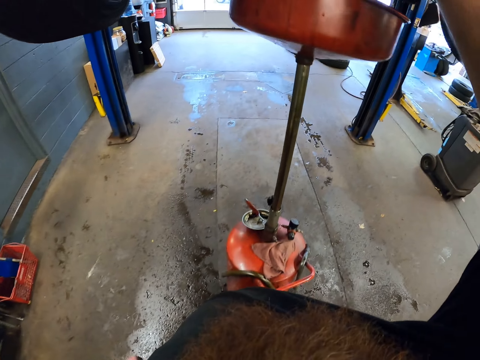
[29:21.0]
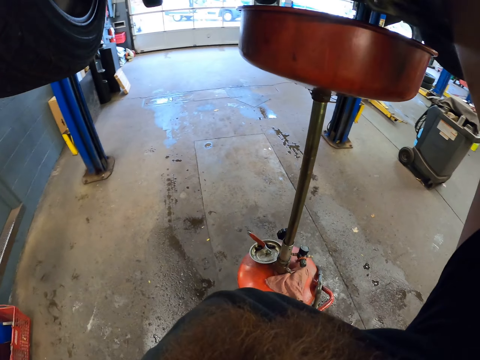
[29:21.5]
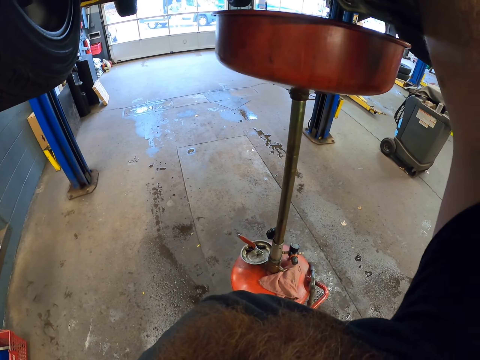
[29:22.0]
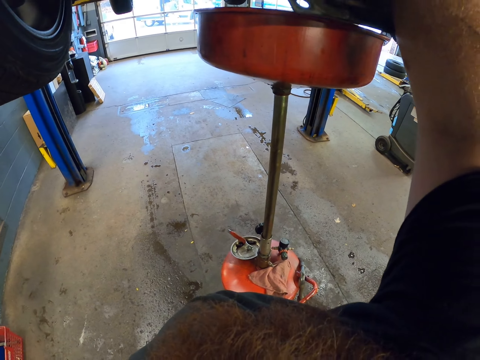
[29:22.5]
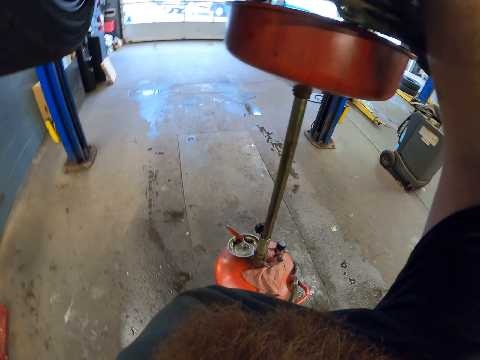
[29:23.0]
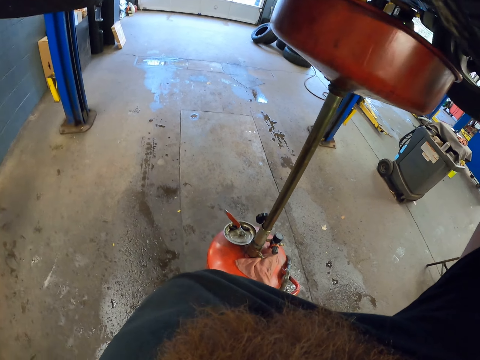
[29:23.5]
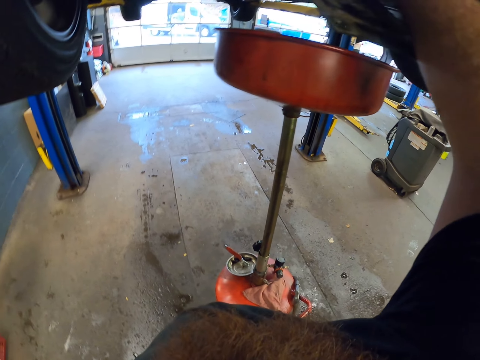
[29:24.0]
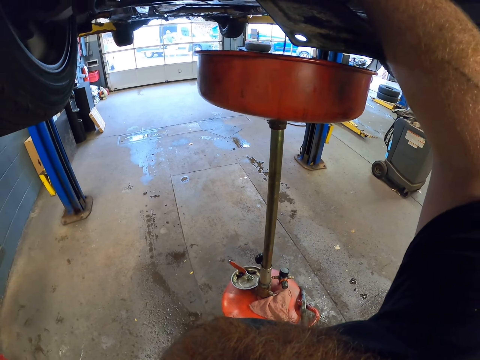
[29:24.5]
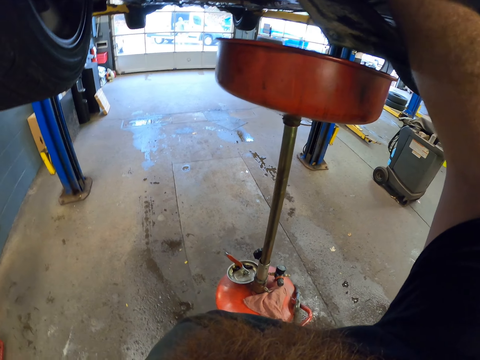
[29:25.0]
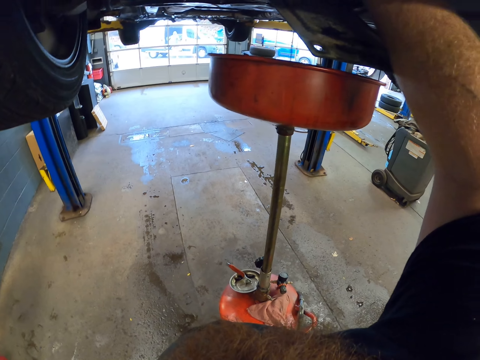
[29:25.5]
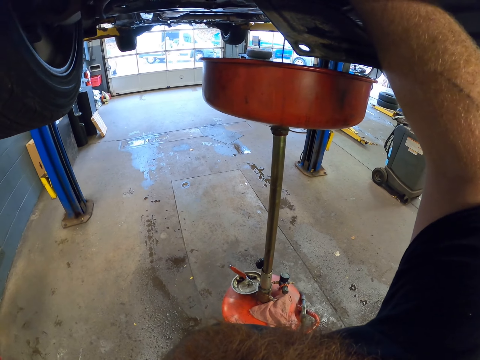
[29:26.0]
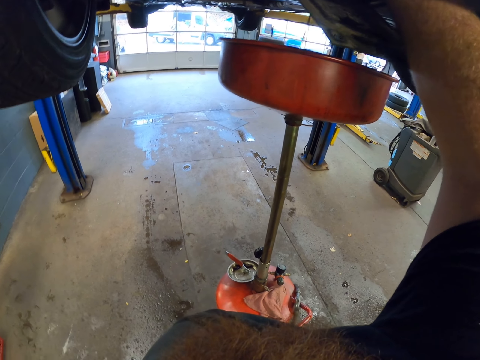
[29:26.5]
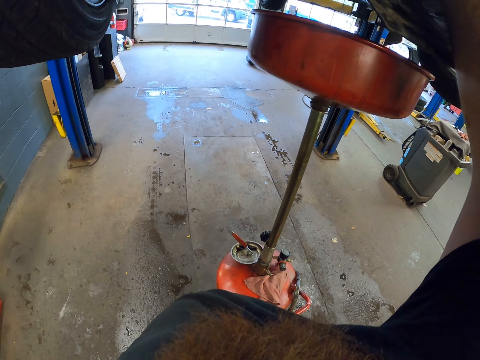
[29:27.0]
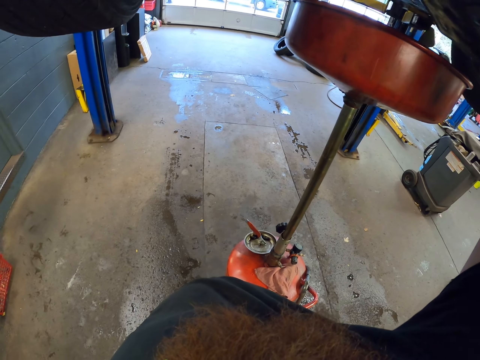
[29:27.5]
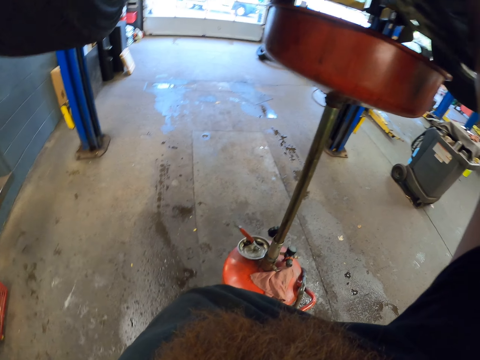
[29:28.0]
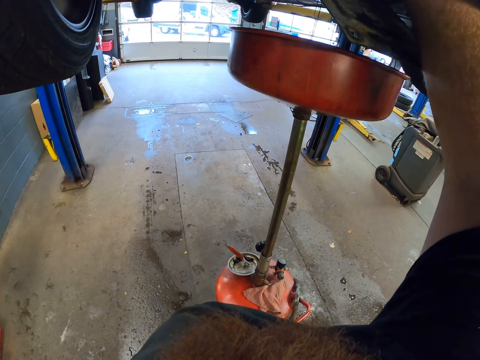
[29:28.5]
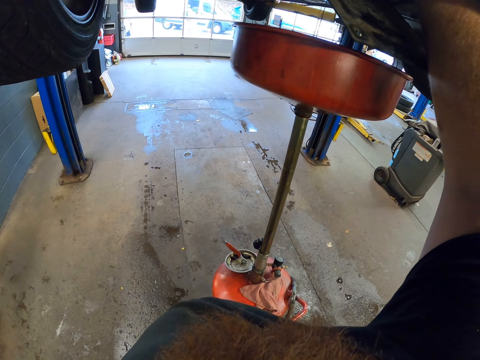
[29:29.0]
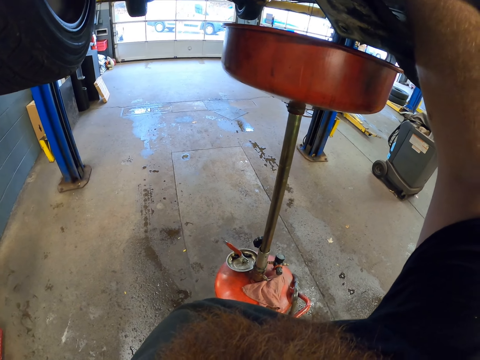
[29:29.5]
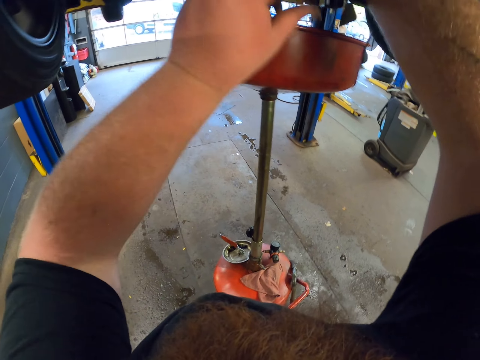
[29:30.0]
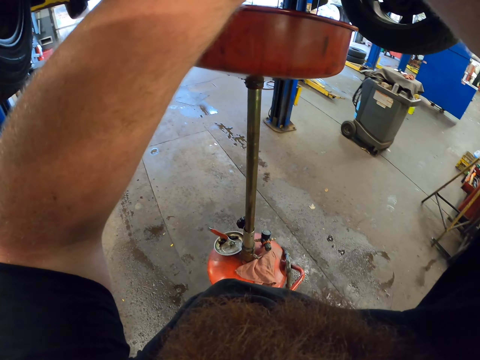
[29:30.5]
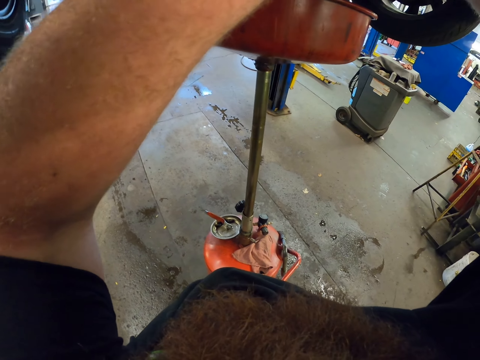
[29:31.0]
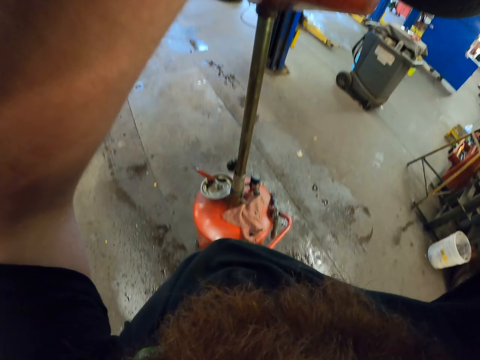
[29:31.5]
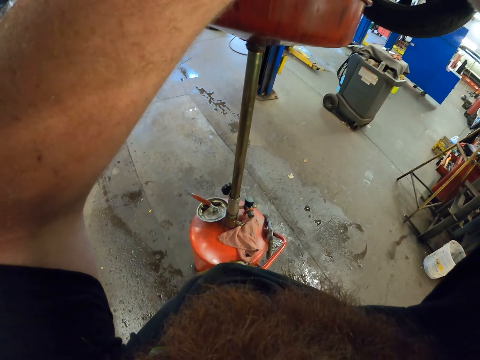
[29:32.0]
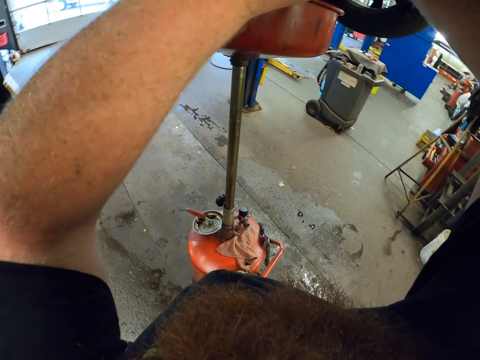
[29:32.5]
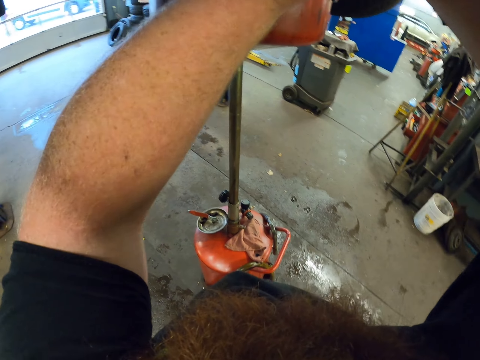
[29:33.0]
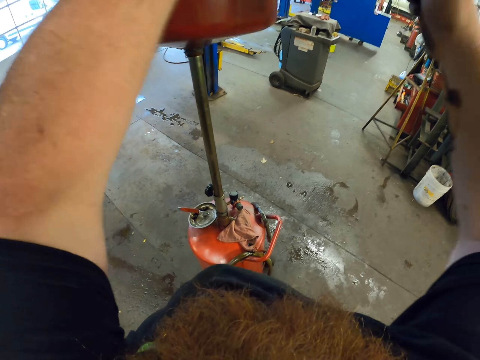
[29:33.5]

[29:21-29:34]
The camera wearer lifts up the hand. They open the oil tank. They lift up the hand again.

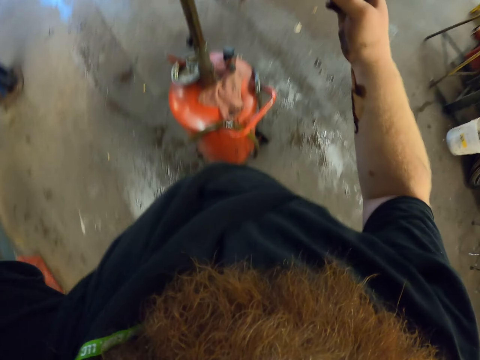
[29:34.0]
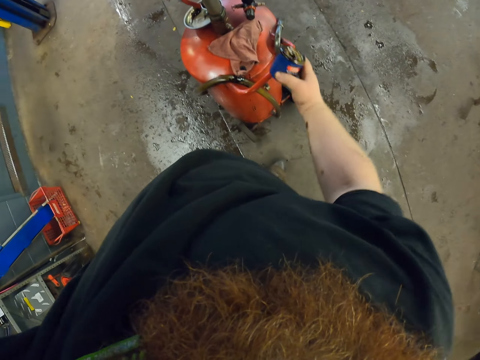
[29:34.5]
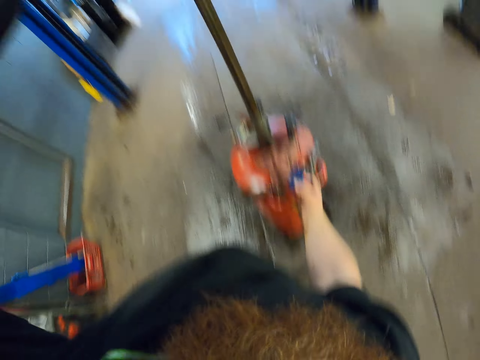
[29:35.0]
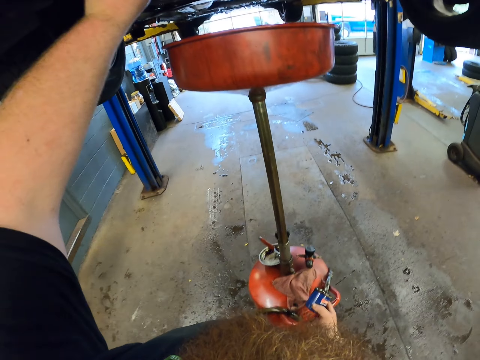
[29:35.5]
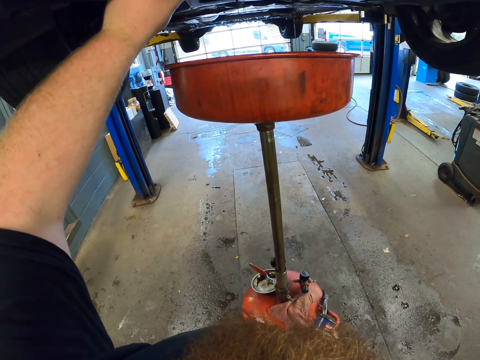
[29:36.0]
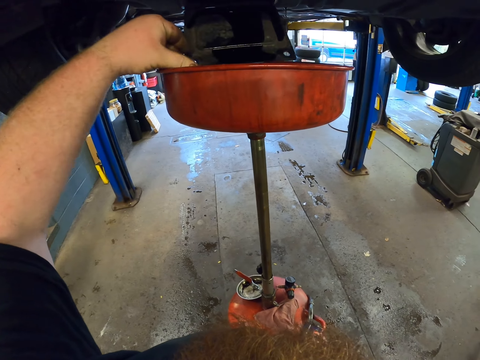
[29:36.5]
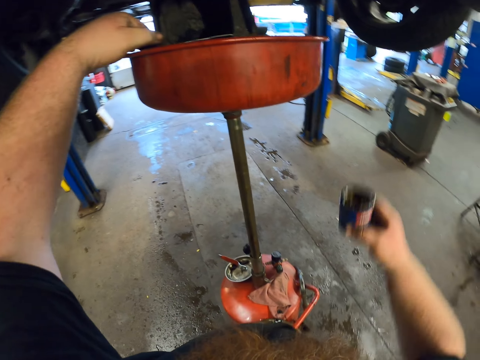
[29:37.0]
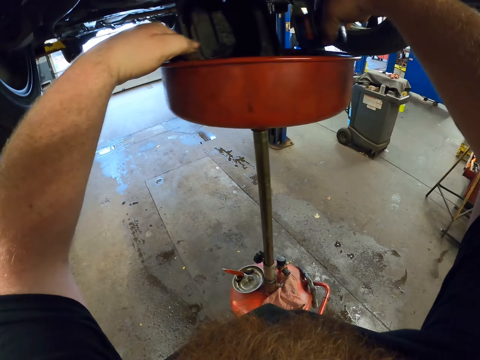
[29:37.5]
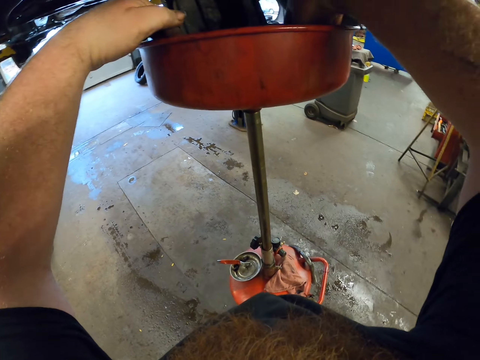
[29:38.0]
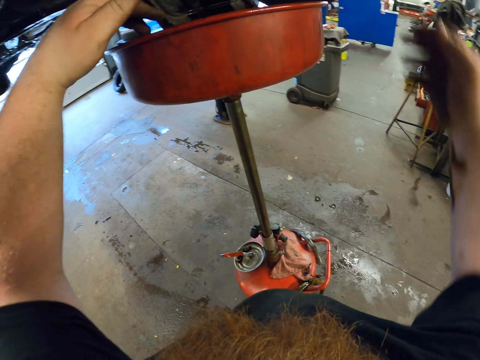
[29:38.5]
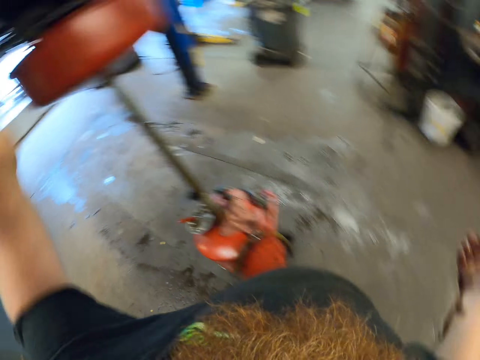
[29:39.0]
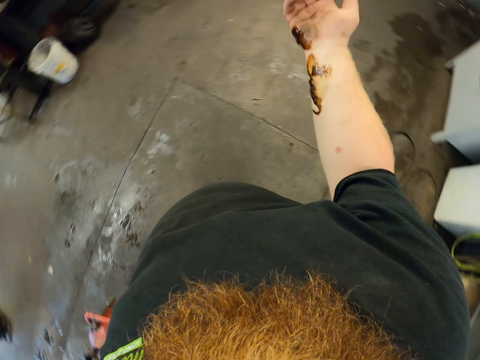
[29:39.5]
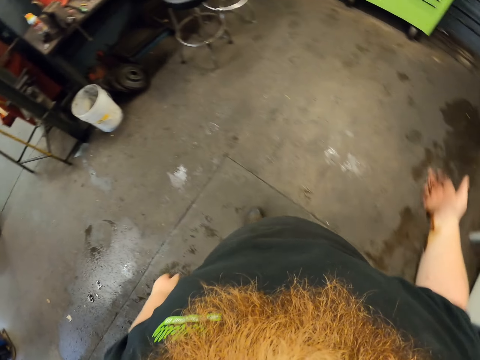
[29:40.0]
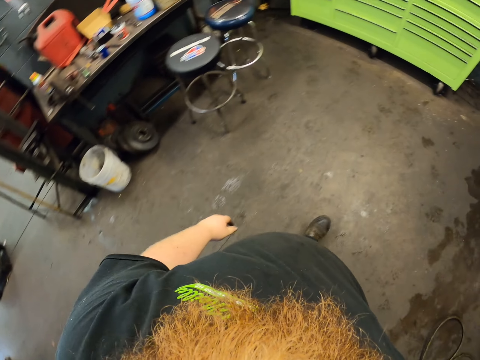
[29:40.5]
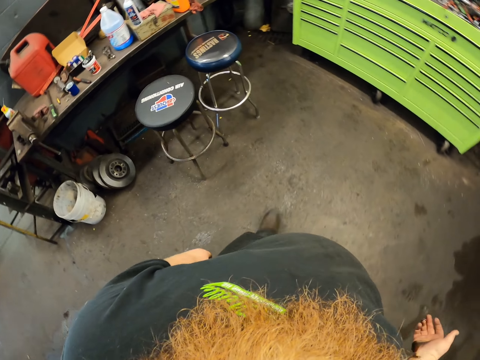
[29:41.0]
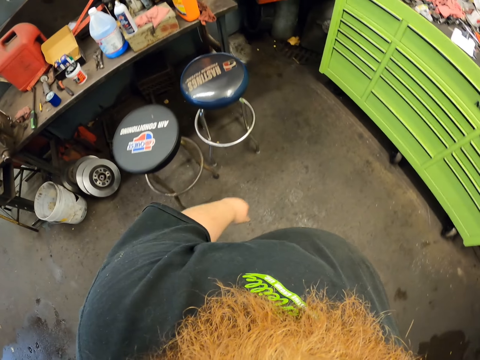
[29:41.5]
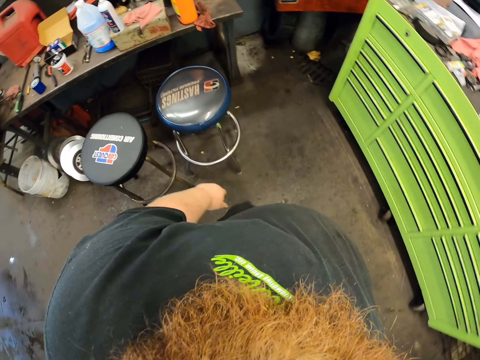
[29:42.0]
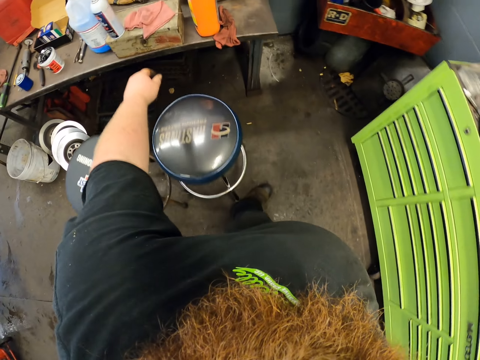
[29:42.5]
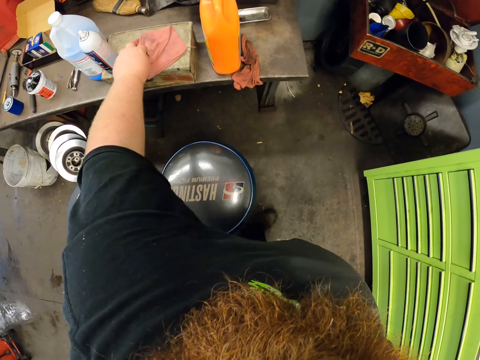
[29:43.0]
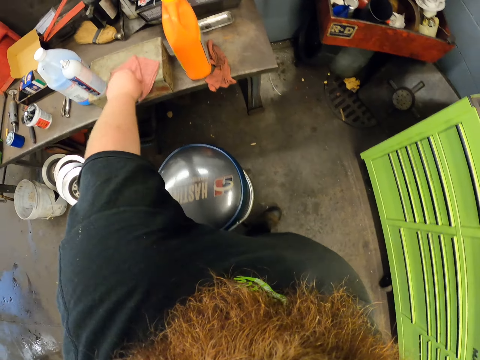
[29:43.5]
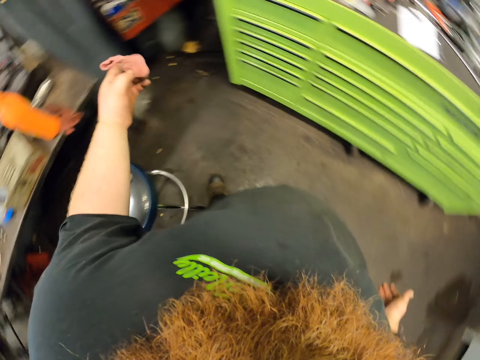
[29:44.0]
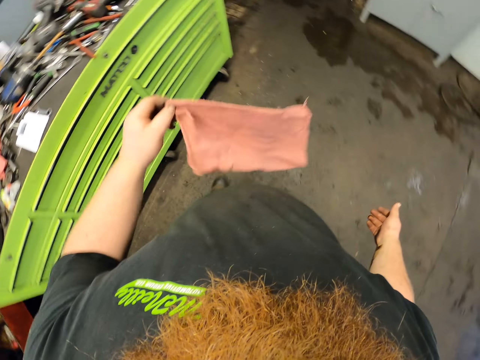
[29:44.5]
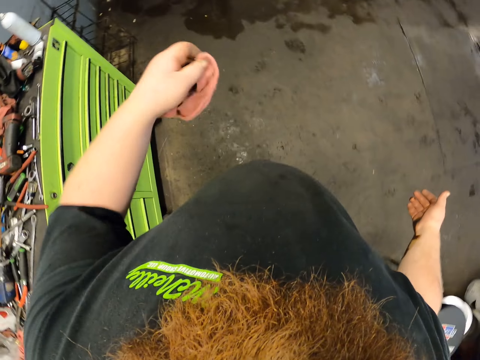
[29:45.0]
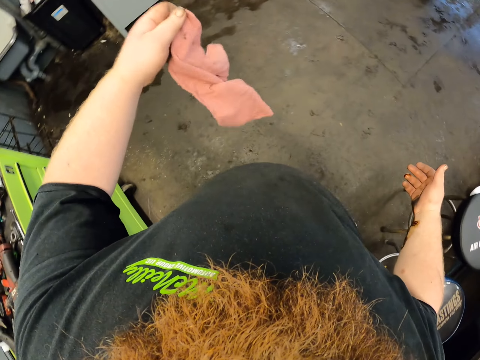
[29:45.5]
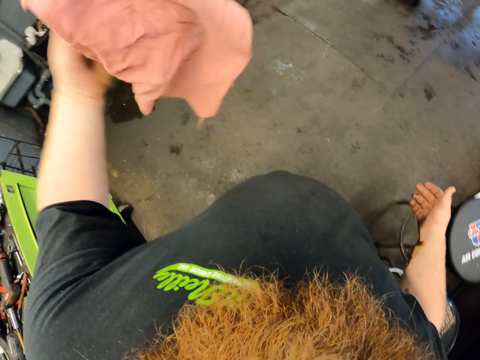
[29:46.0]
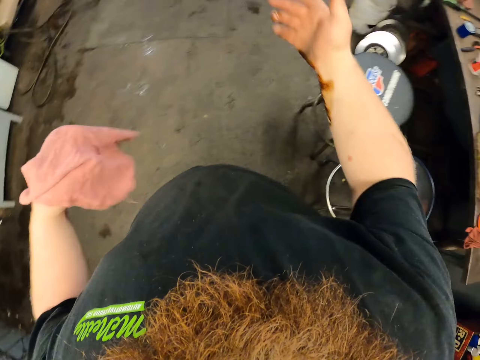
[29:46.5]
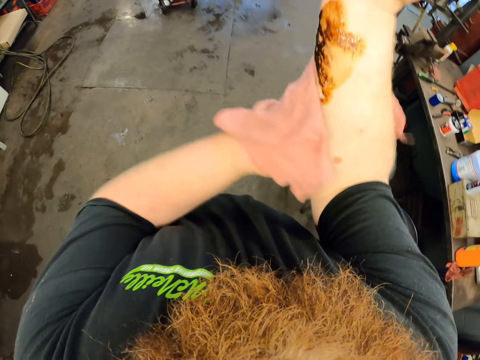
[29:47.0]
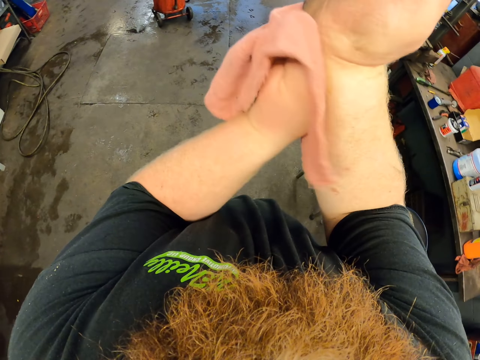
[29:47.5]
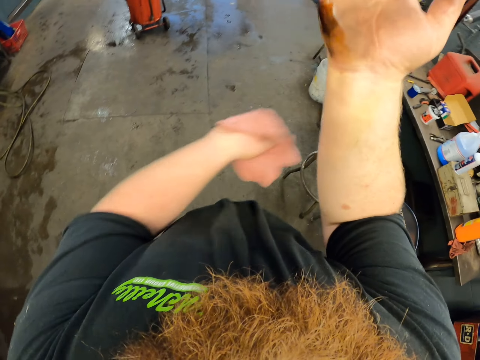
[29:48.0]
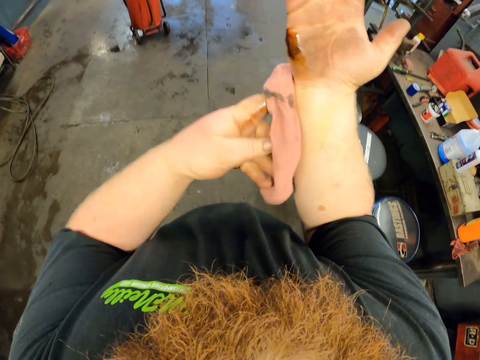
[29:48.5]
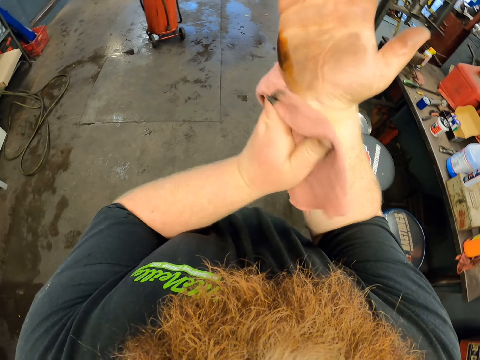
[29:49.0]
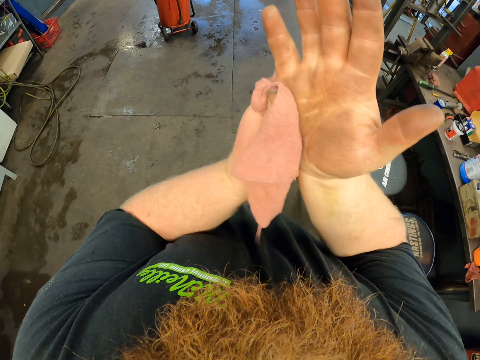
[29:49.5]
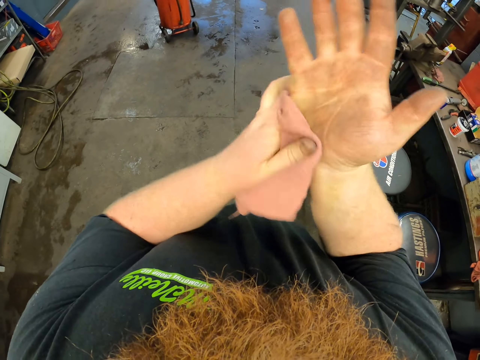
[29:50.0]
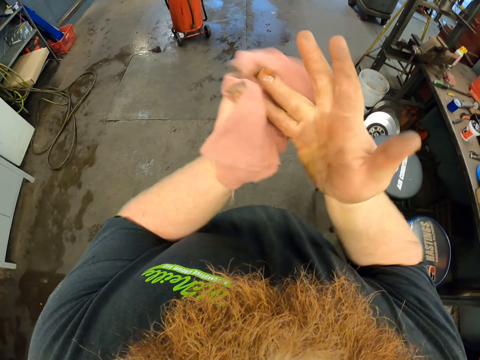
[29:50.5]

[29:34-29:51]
The camera wearer lowers the hand. They touch the can. They put the oil filter on the oil pan. They lift up the hand. They put down the hand. They walk around the garage. They take a hand towel or cloth. They shake the cloth. They move around. They wipe the hand.
